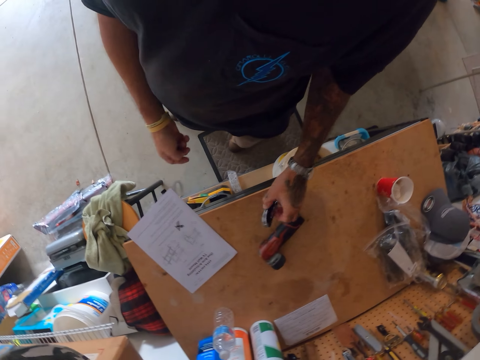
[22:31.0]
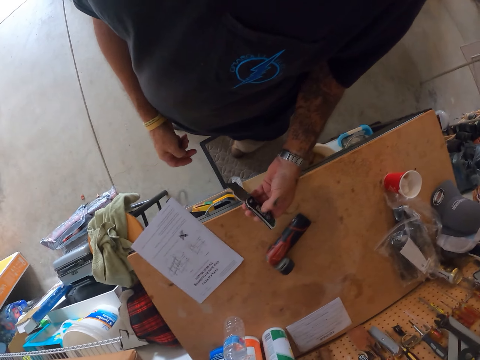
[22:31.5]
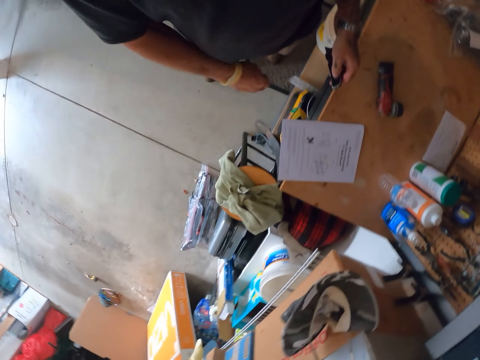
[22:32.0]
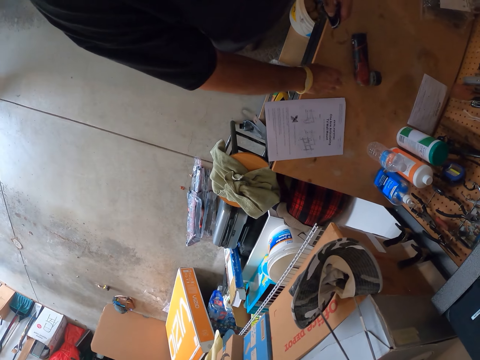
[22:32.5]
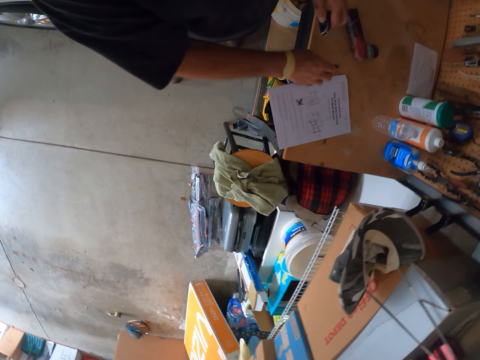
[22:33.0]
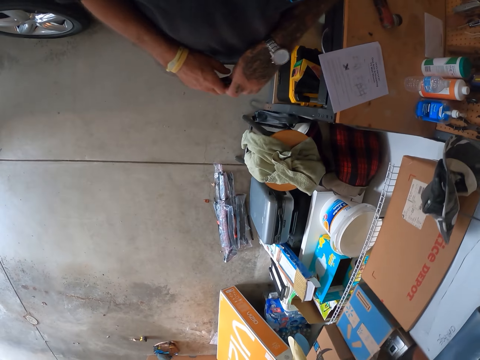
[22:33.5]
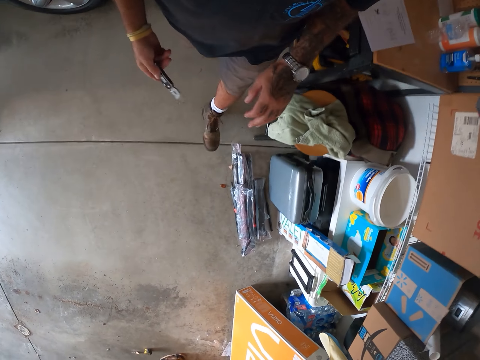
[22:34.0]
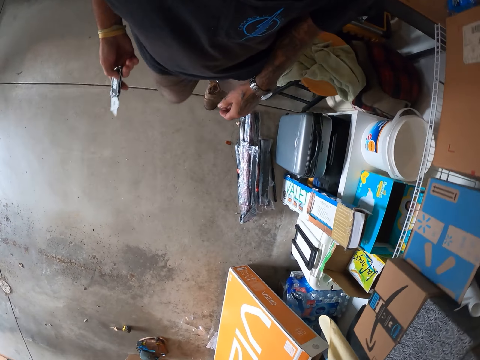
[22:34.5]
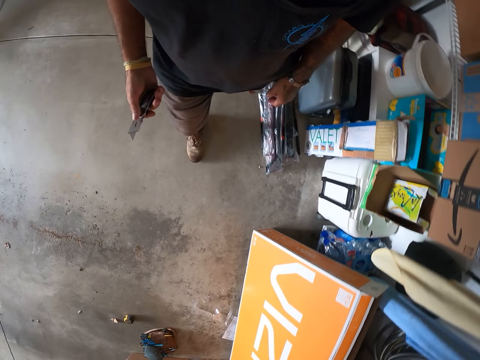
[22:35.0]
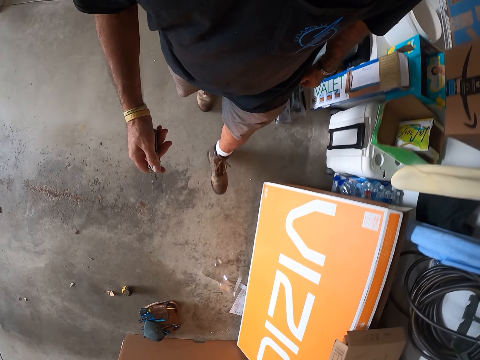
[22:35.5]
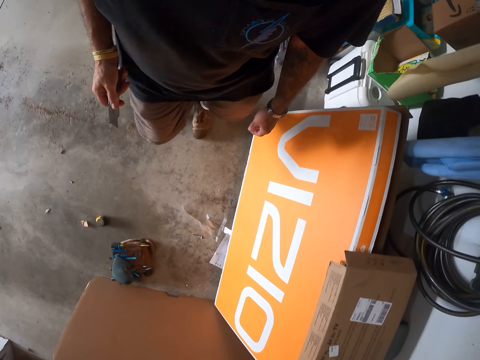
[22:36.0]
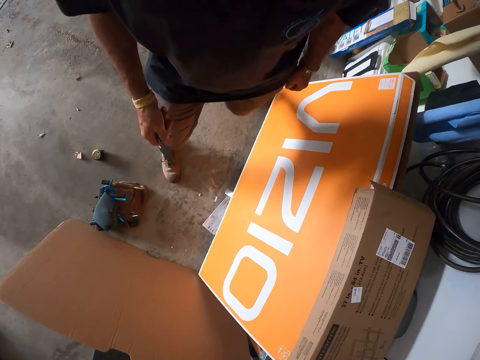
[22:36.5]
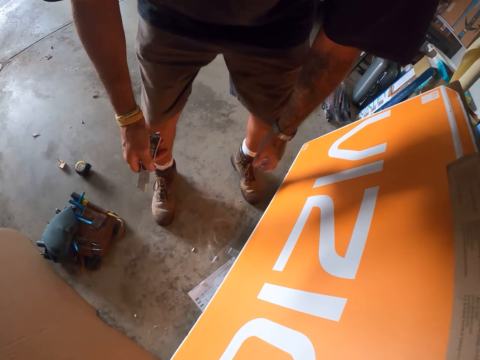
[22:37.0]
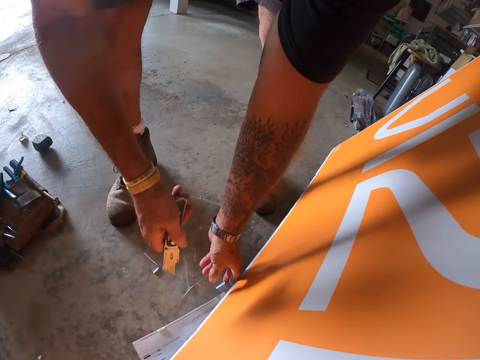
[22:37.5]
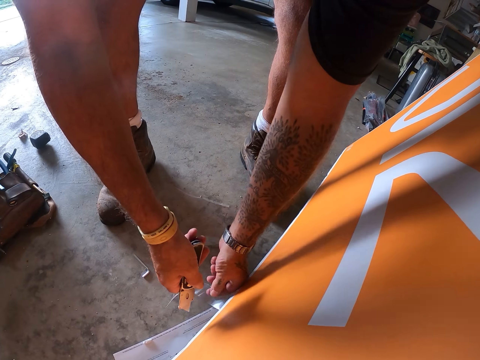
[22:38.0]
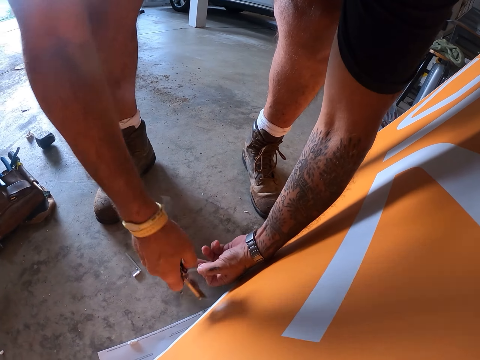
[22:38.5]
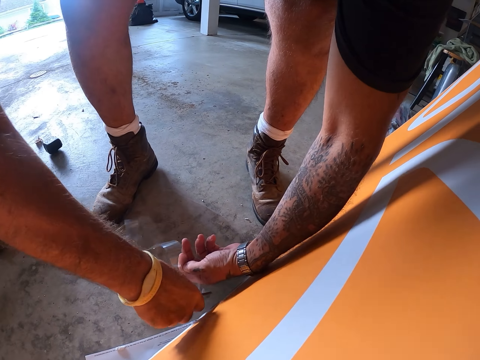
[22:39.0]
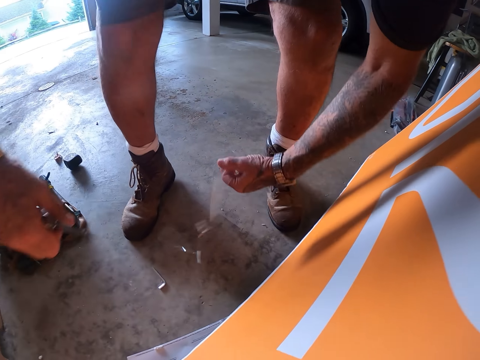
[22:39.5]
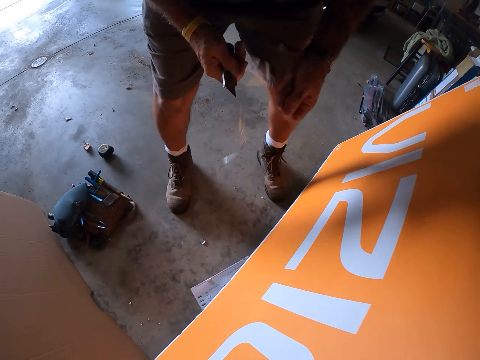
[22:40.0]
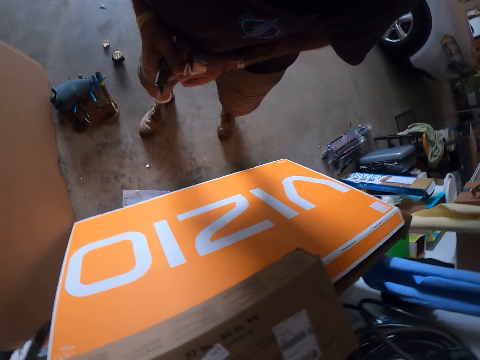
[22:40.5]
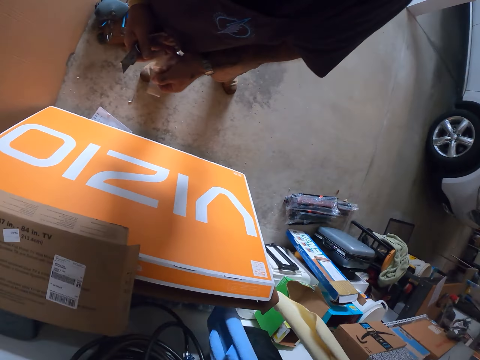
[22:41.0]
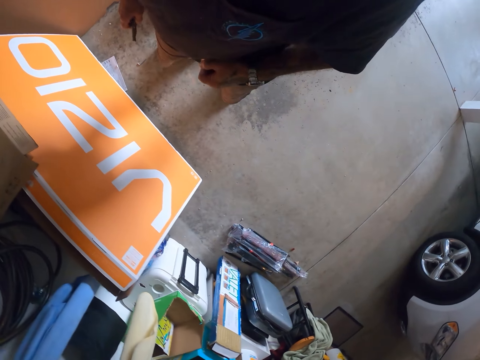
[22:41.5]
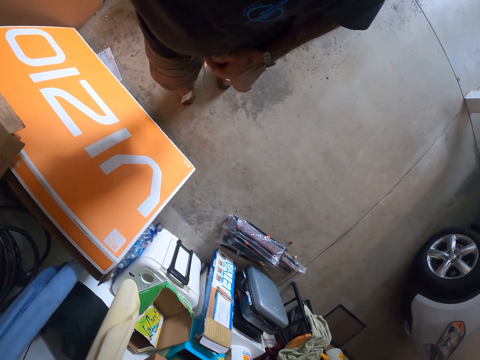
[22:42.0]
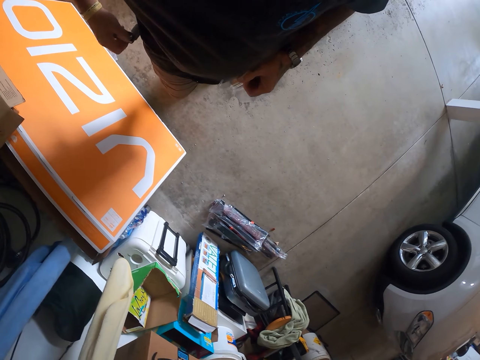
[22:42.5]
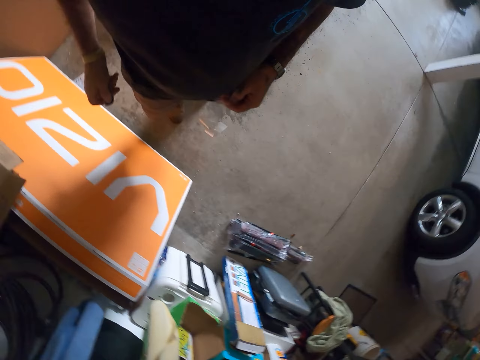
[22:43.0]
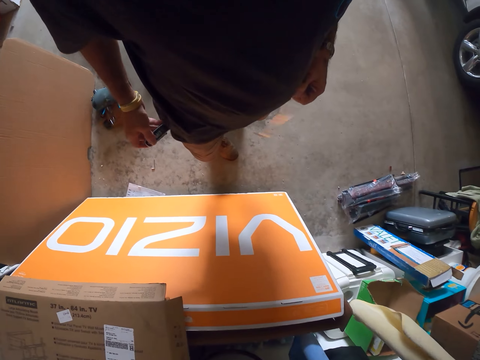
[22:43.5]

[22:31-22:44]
The camera wearer puts the manual paper on the table. He picks up the utility knife from the table. He drops the screw on the table. He walks around the workshop. He cuts the sellotape with the utility knife. He folds the sellotape in his hand.

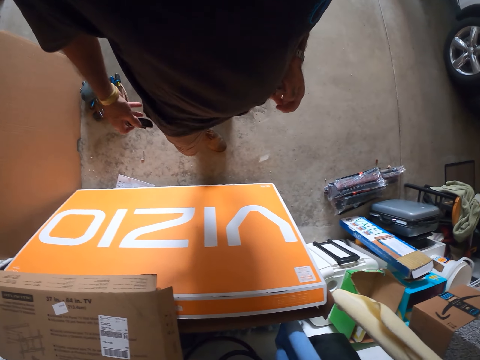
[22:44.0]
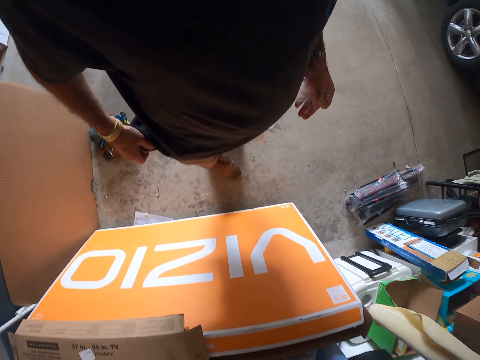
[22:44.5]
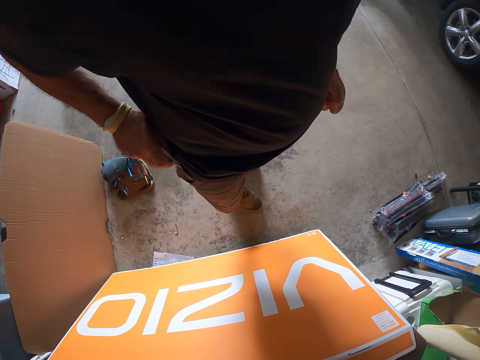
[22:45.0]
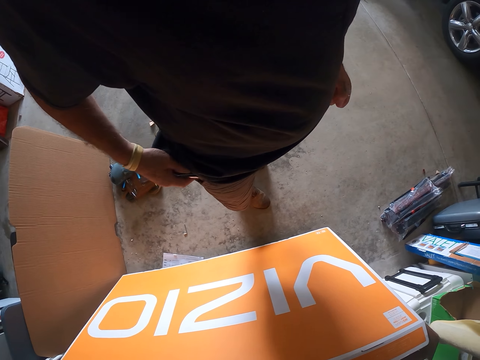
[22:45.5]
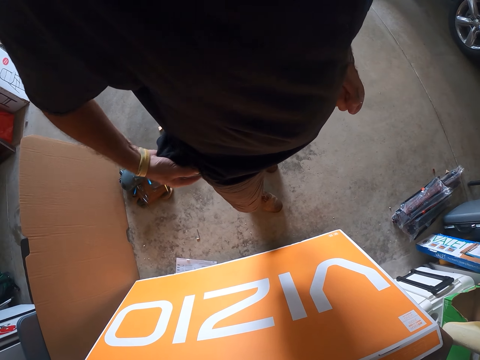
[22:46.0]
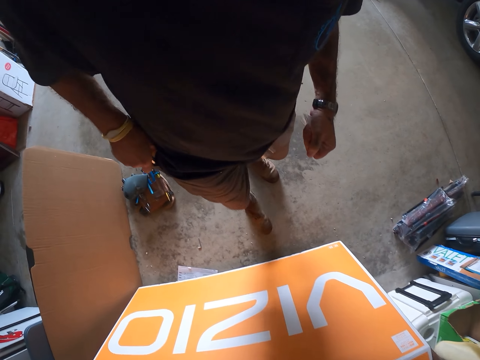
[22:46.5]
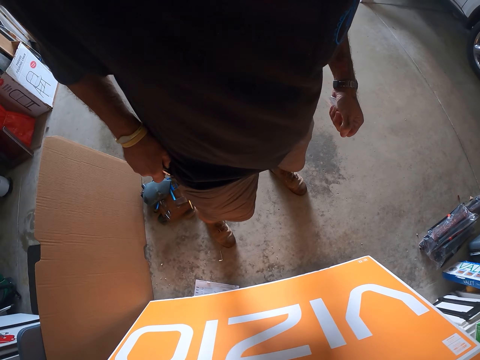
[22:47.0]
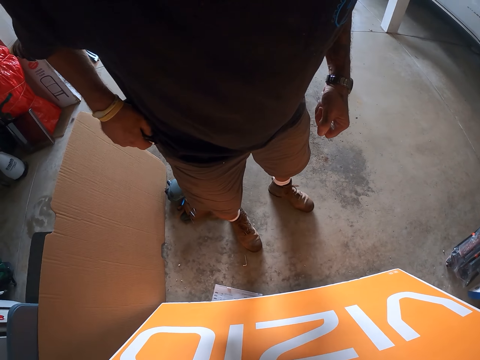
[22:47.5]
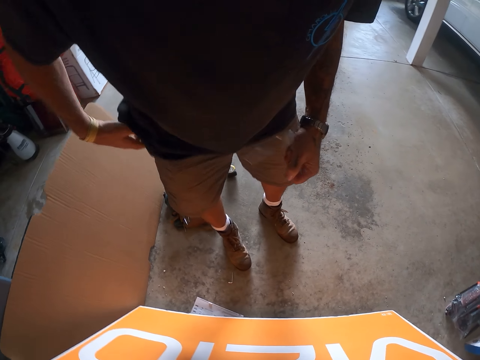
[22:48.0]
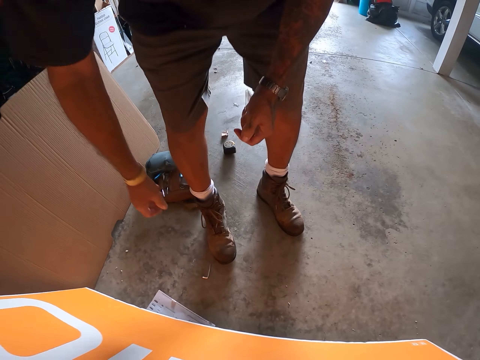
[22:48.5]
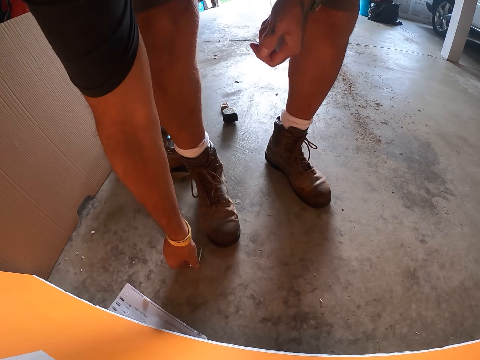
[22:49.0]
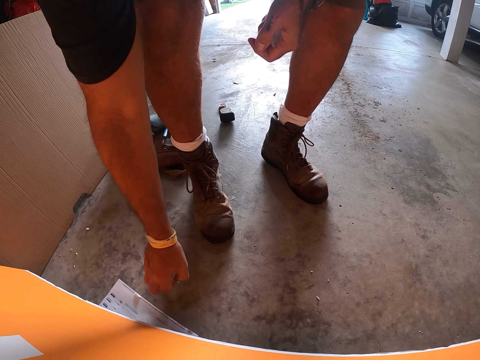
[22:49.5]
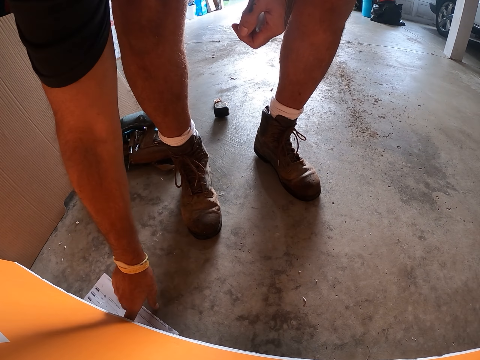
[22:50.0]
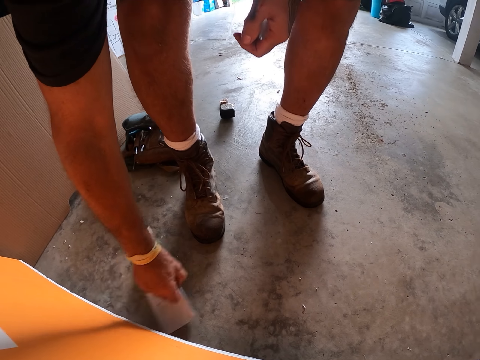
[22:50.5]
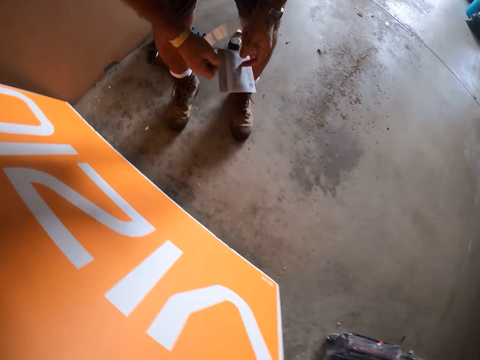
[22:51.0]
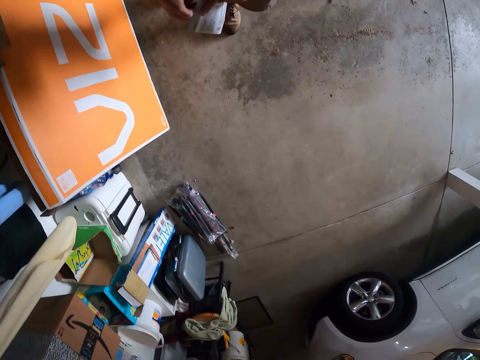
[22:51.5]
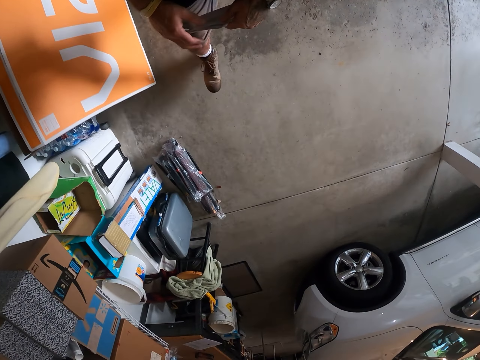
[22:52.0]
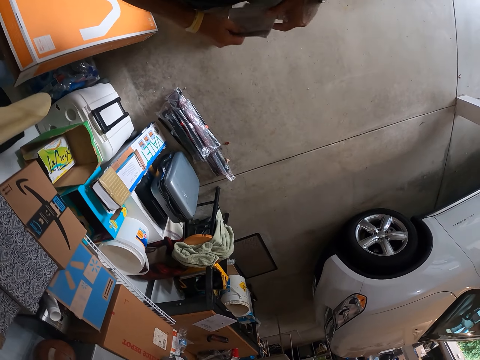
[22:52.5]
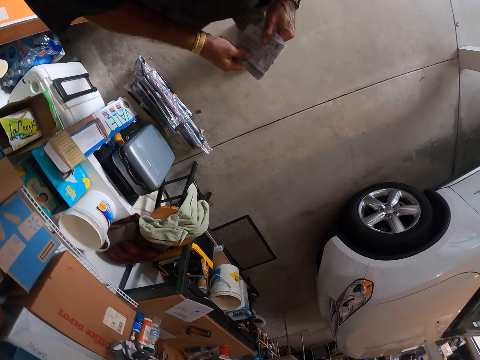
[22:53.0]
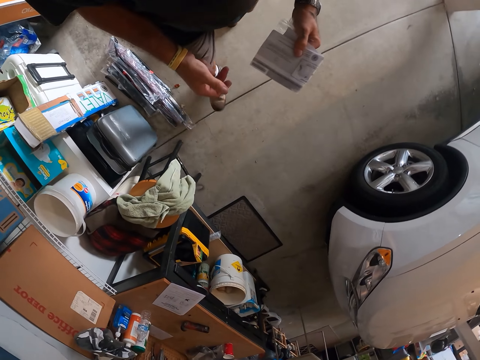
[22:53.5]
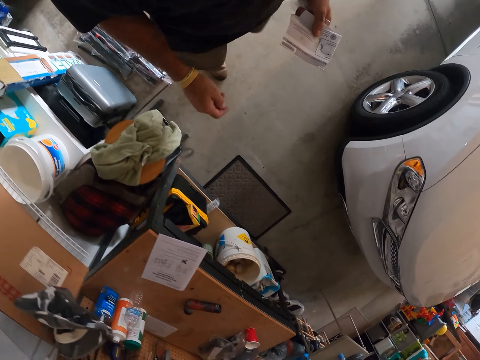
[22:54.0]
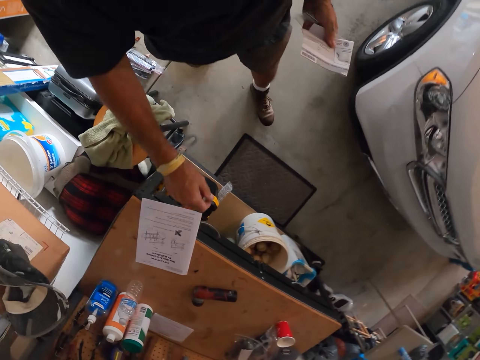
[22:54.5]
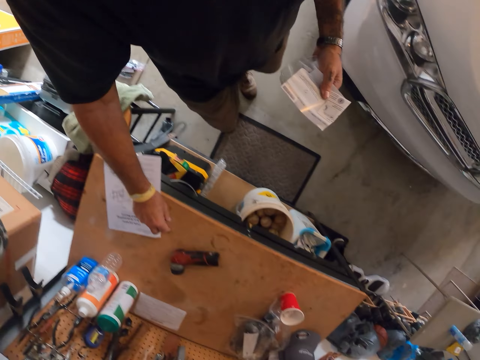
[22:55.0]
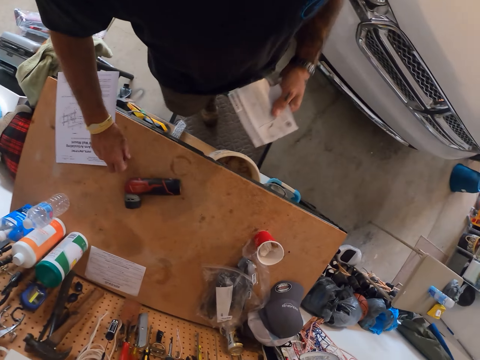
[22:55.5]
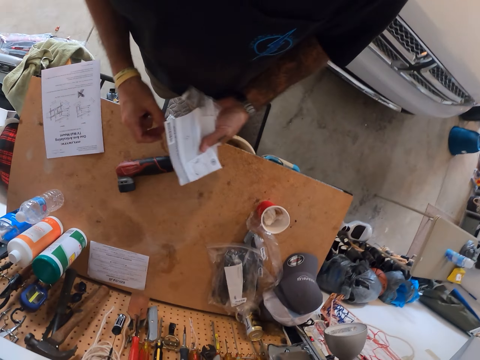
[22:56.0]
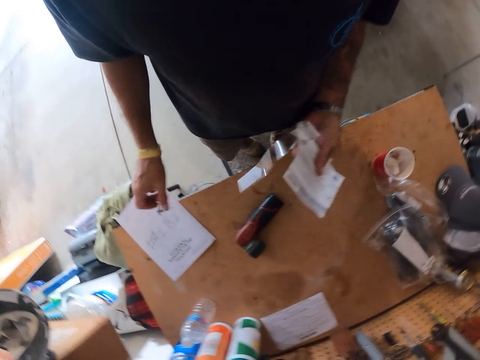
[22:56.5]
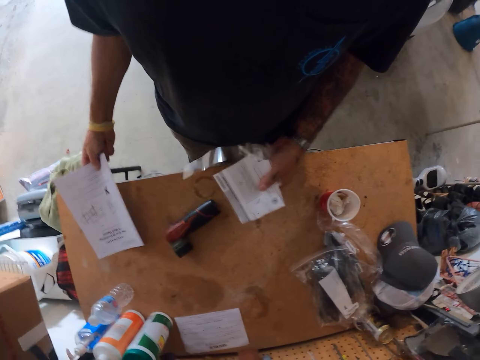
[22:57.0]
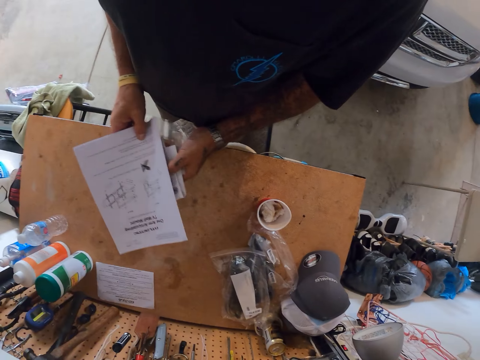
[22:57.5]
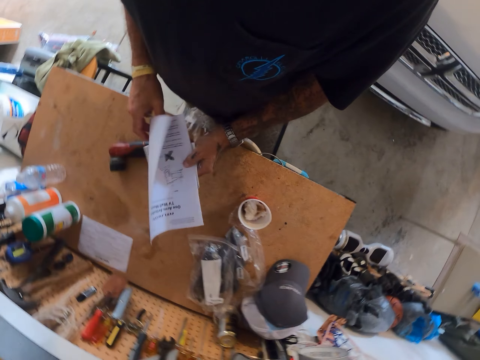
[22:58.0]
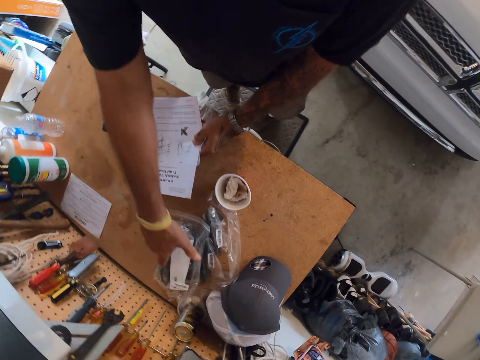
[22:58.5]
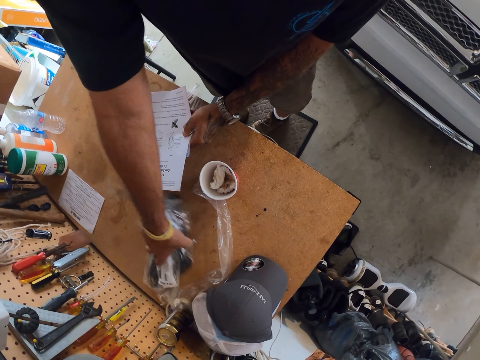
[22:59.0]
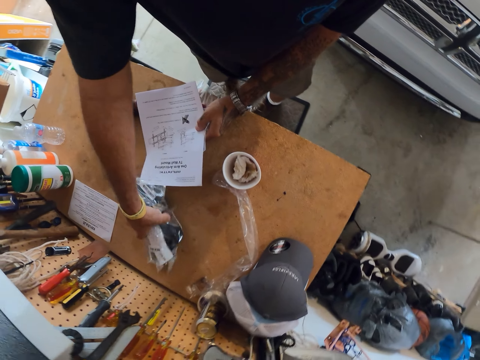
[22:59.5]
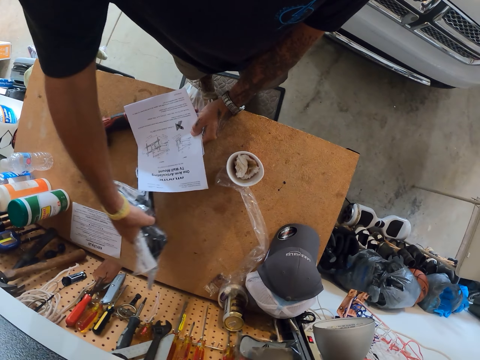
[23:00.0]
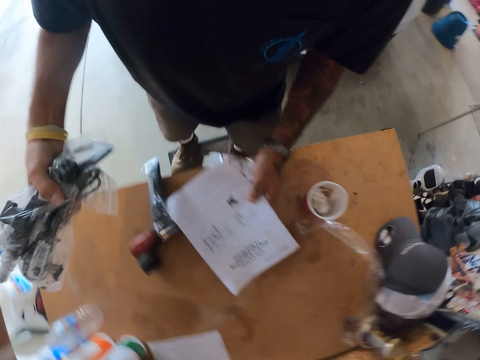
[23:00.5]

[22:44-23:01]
The camera wearer puts the utility knife inside the pocket. They pick up a nylon piece. They pick up the offset screwdriver from the floor. They pick up the manual paper from the floor. They walk around the workshop. They pick up the screw from the table. They pick up the manual paper from the table. They pick up the nylon paper bags of tools from the table.
